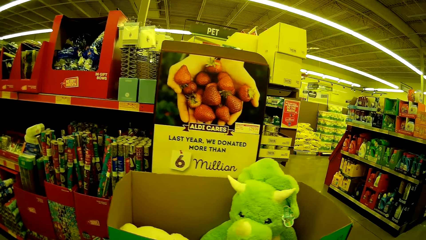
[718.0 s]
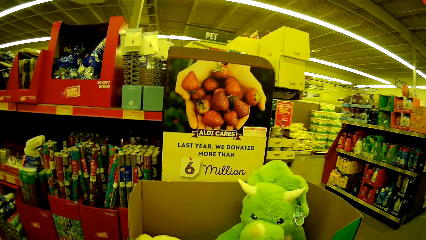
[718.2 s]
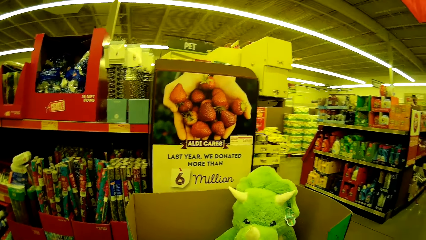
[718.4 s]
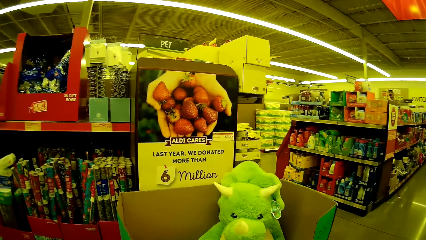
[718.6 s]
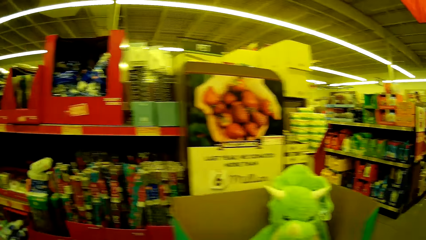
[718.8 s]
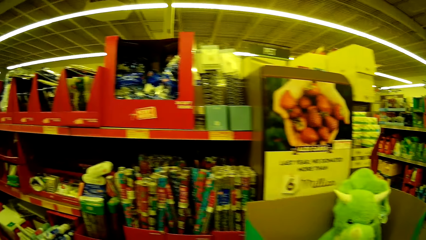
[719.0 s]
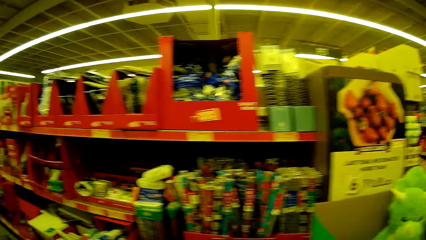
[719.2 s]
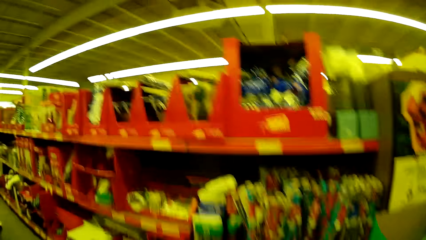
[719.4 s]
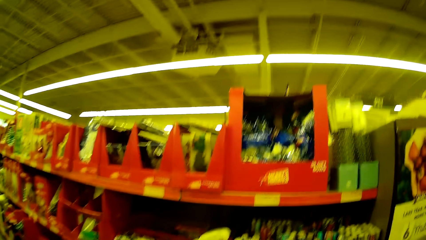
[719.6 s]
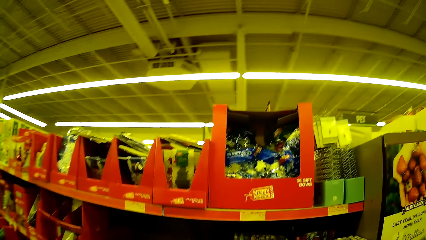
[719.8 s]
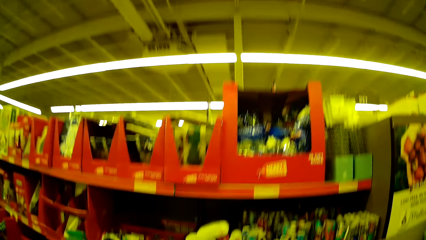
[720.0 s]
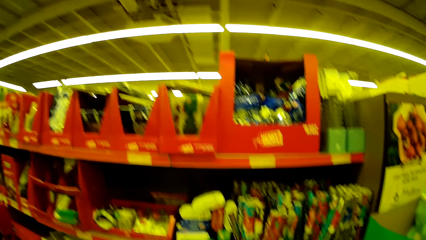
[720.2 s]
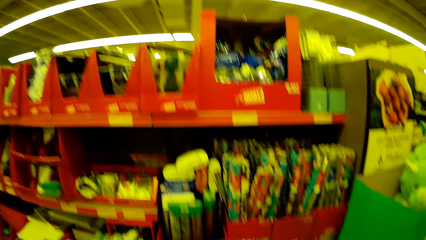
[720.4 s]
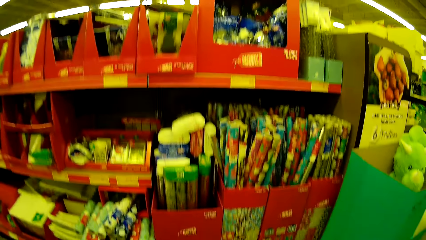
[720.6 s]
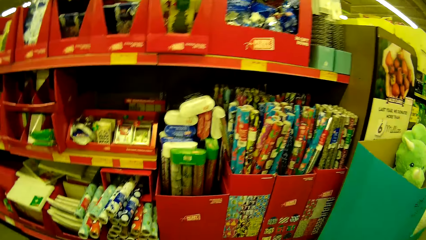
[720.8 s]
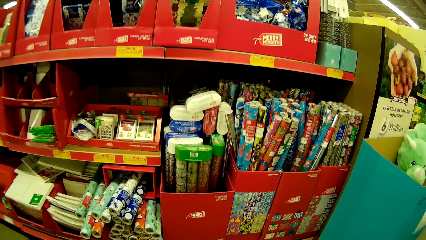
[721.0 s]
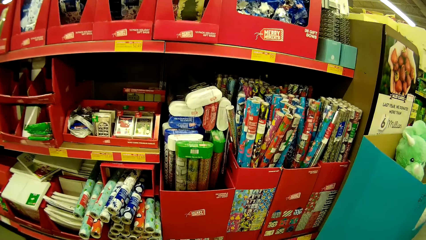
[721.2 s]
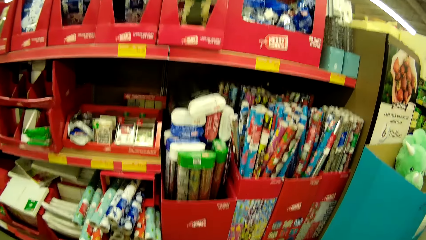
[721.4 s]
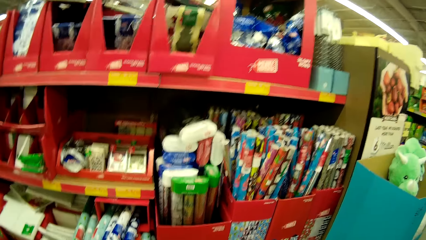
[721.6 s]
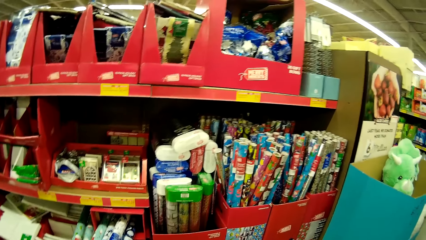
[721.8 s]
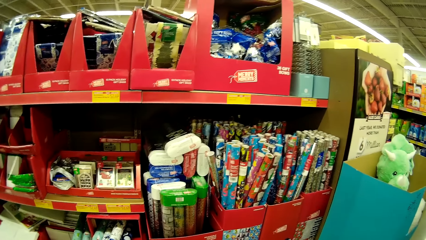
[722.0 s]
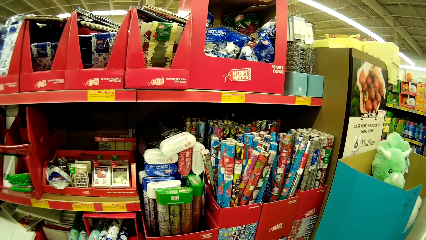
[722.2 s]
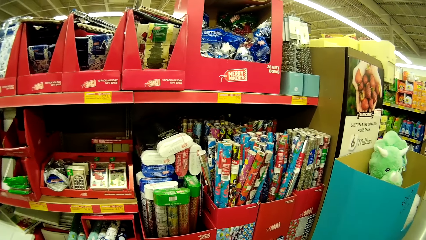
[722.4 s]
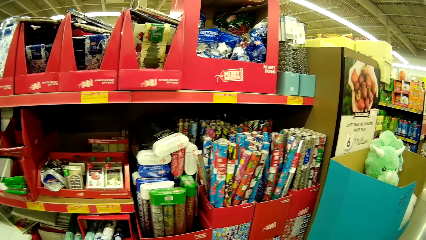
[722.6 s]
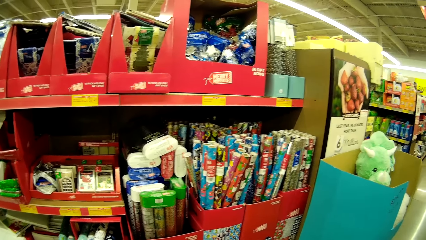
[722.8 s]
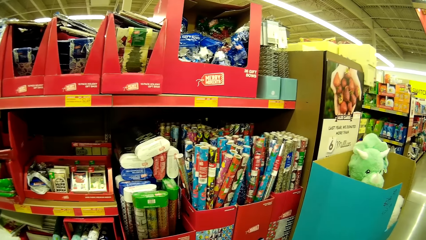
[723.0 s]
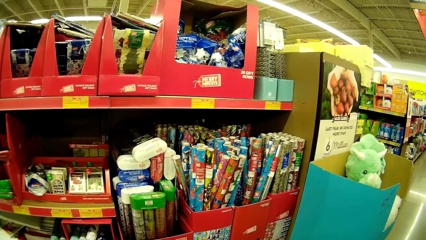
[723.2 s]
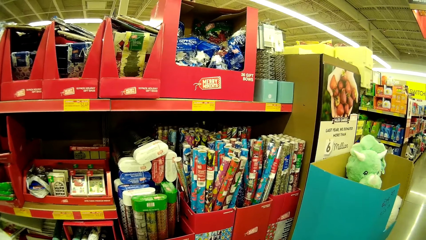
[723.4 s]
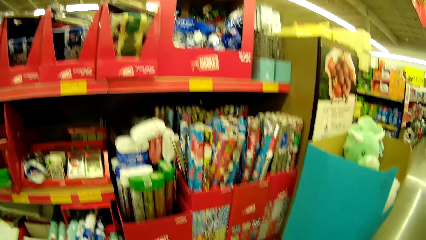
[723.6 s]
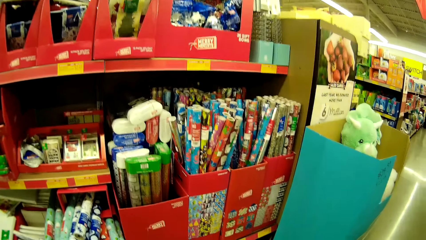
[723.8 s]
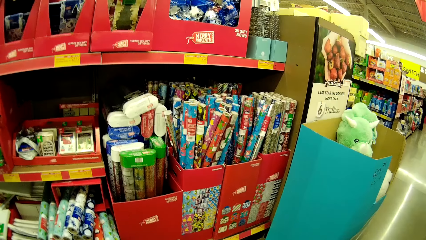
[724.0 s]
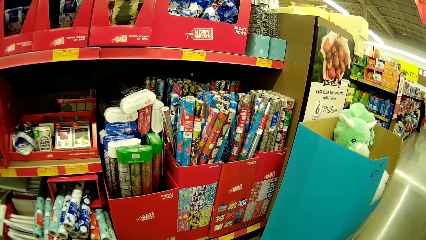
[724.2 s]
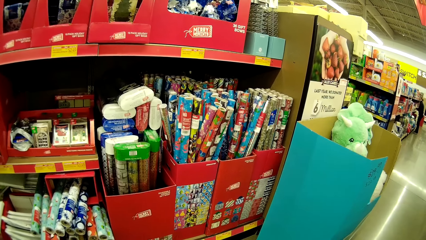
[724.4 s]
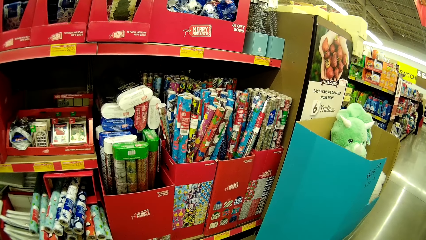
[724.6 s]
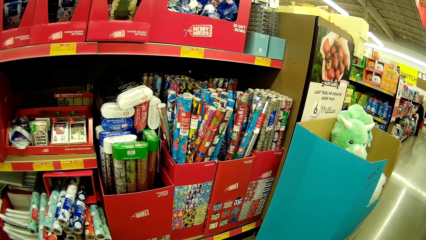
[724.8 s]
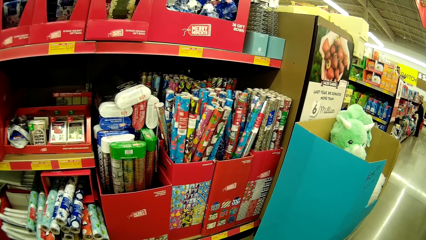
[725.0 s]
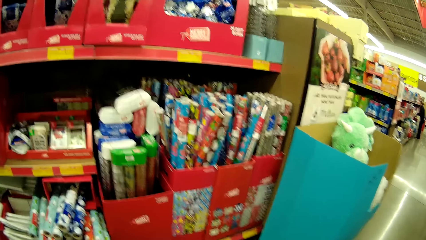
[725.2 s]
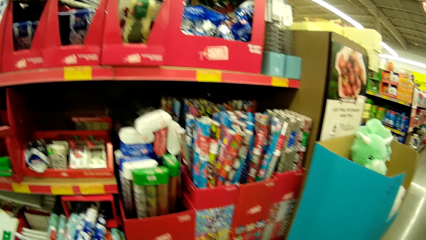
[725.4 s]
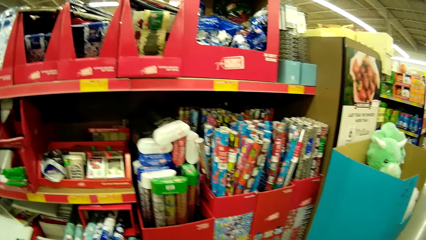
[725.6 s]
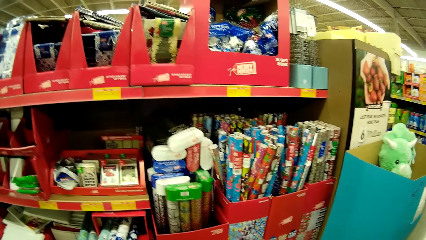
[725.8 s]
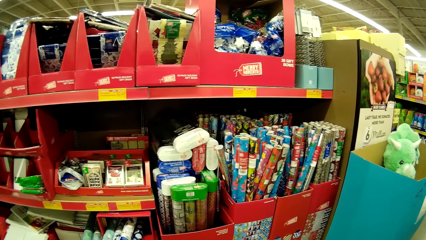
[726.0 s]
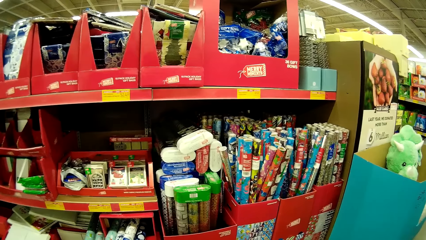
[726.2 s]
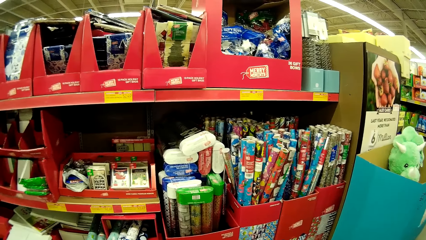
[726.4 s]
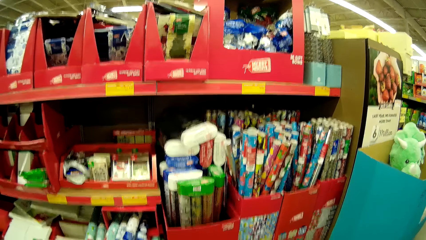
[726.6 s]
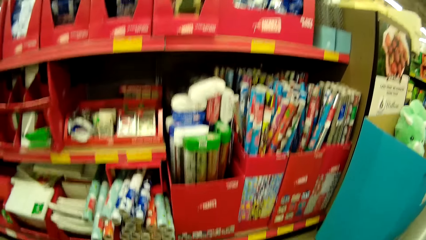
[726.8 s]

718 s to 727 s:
The camera wearer stares at the items on the shelves.

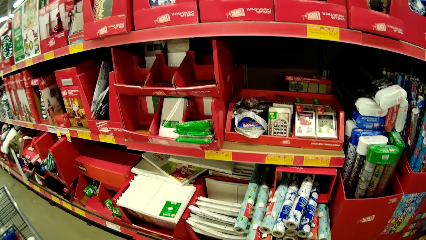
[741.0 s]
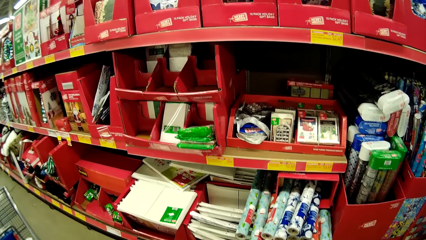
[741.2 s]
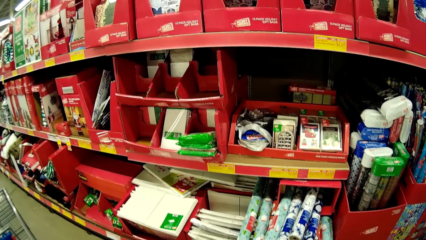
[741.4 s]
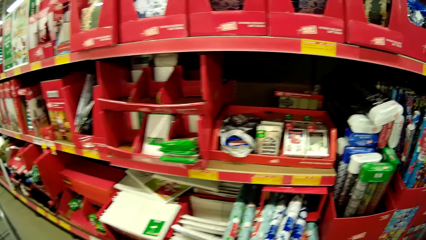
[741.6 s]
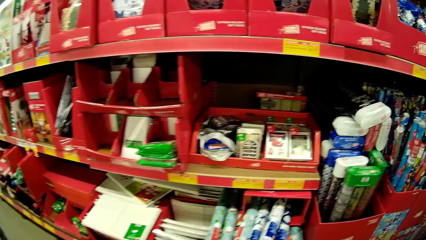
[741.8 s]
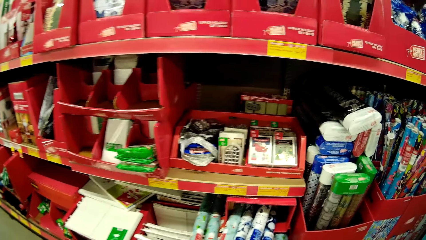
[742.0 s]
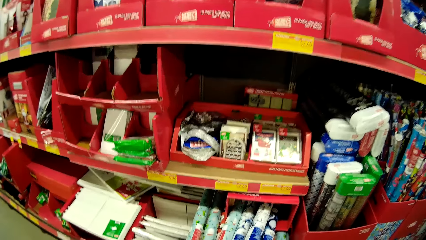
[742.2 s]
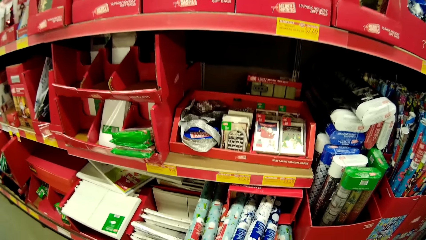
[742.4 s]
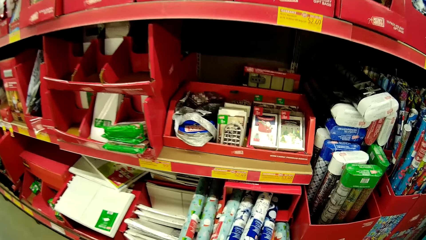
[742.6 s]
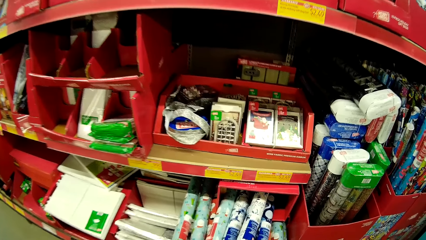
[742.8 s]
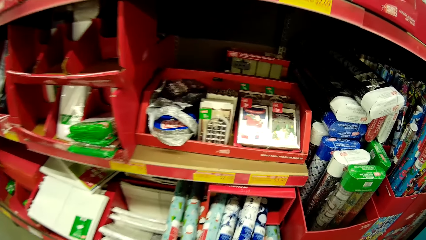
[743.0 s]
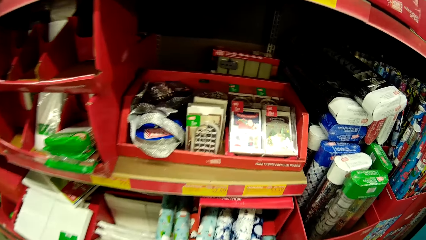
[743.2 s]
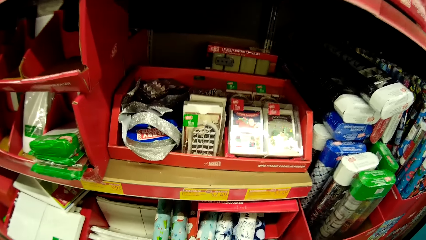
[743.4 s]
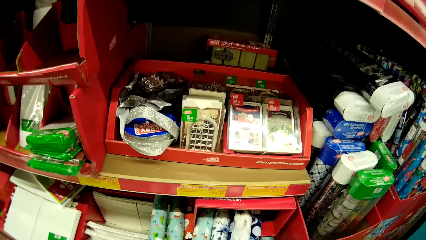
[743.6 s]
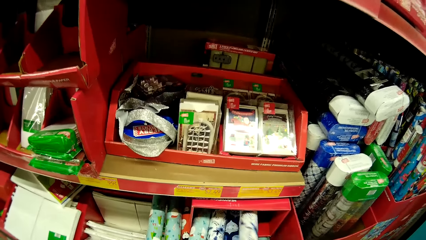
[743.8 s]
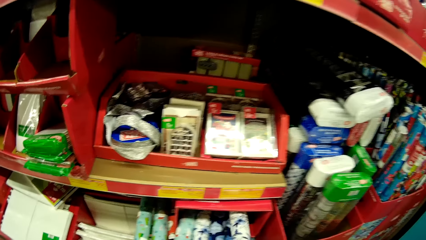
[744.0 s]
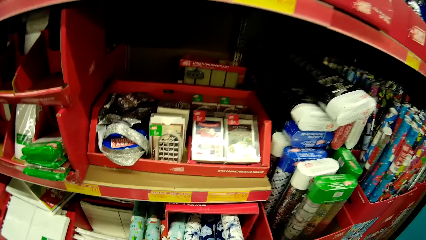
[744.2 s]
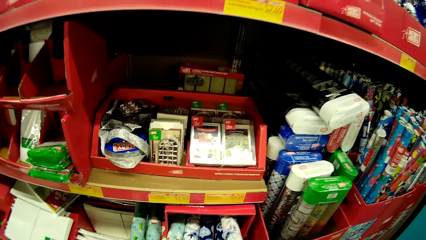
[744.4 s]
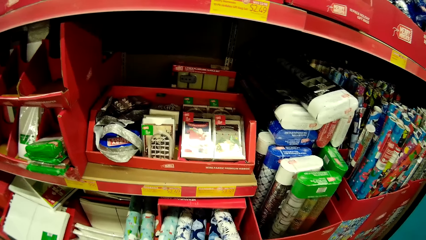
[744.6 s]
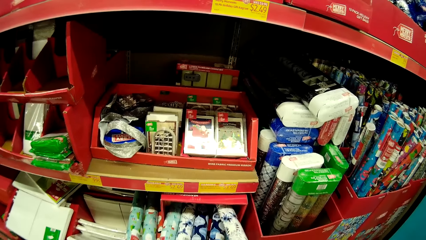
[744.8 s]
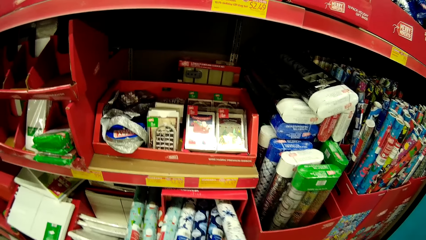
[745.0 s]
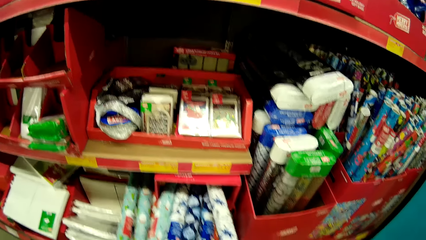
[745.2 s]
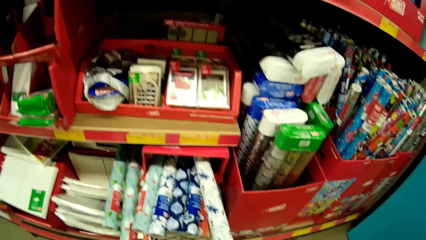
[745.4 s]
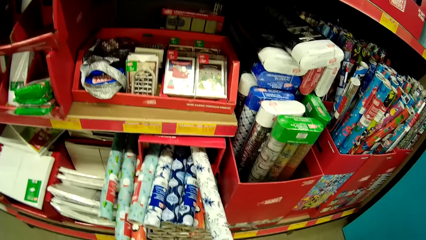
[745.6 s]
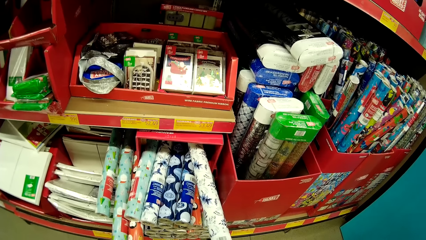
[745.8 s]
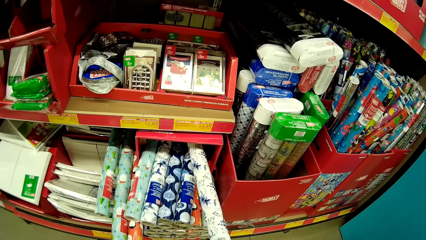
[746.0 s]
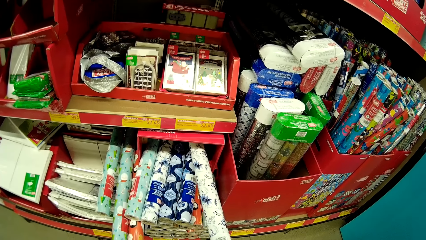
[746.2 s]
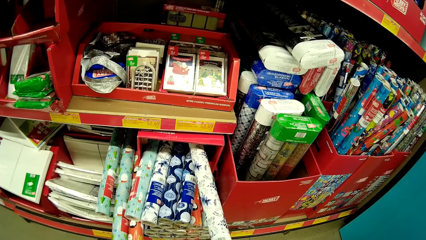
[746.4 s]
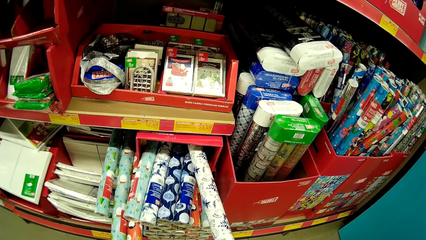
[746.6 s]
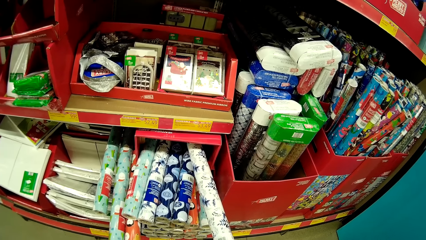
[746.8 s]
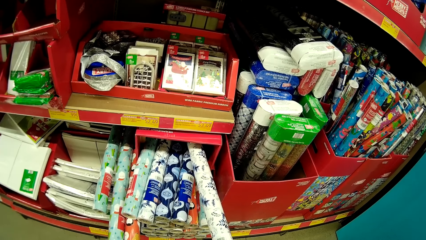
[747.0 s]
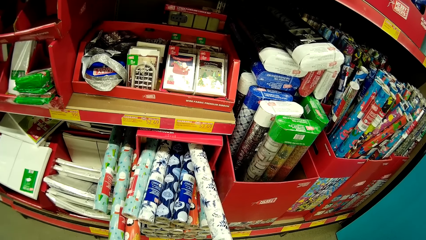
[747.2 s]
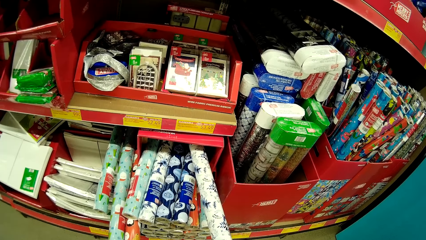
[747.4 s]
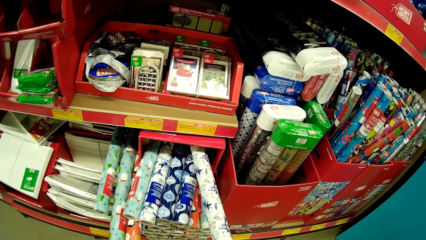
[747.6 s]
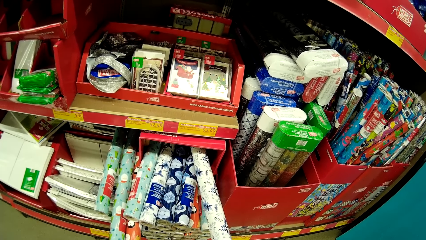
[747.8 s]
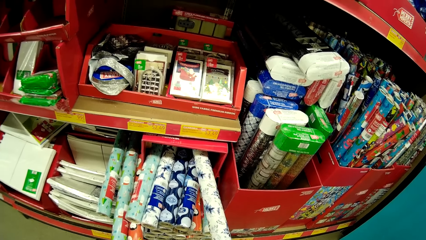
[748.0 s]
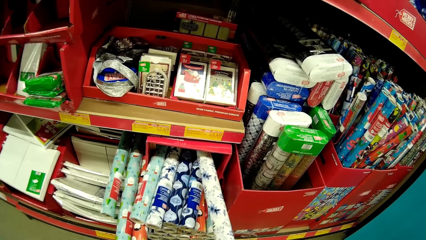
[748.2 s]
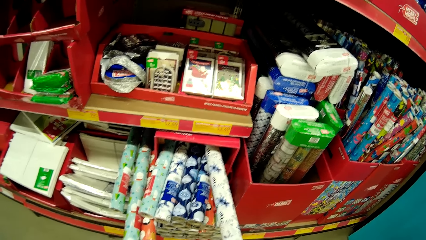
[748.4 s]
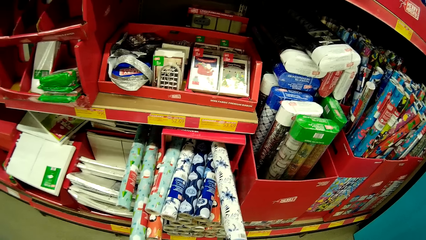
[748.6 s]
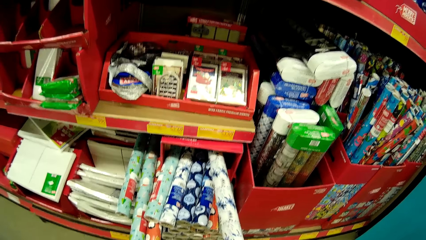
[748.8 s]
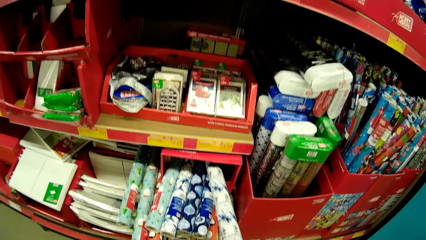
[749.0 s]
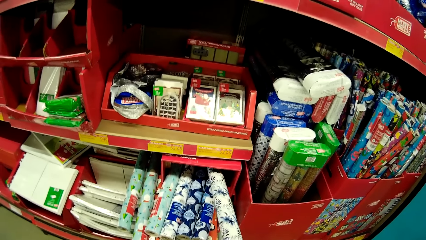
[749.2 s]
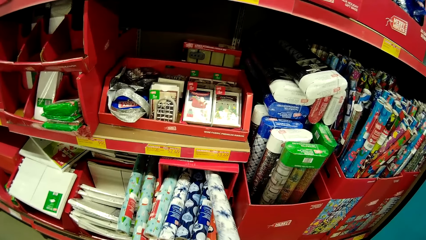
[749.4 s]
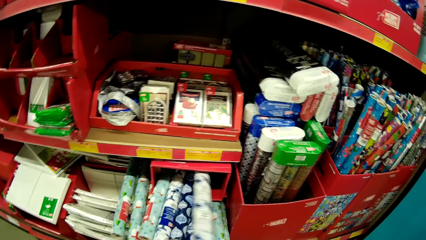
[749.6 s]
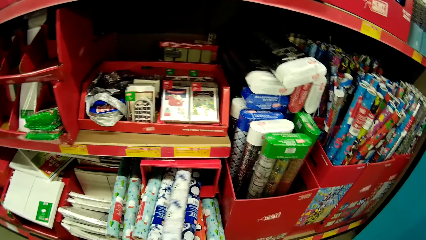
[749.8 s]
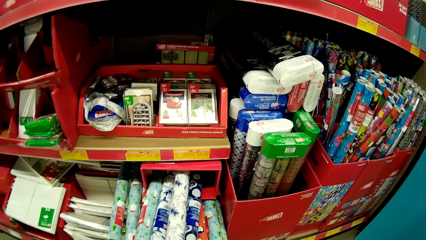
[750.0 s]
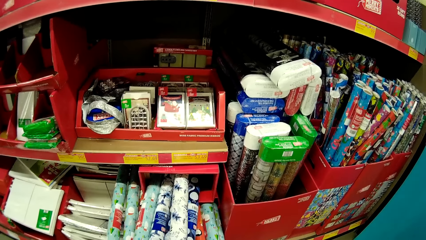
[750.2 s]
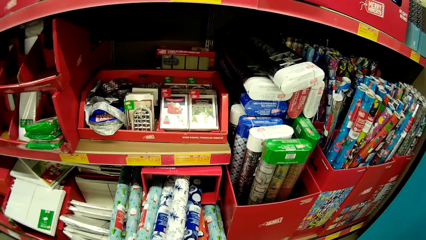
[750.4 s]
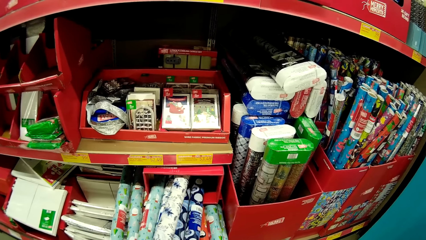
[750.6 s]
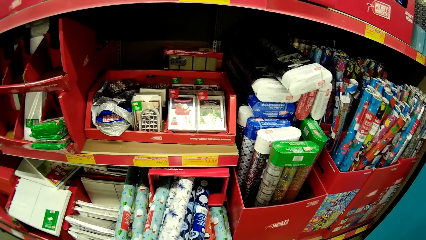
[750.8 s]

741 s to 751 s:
The camera wearer picks up a paper roll on the shelf. They stare at the paper roll. They put the paper roll in the roll holder.
